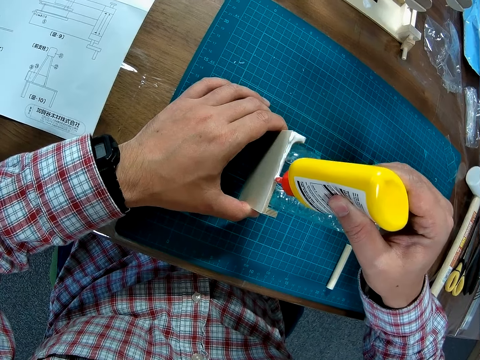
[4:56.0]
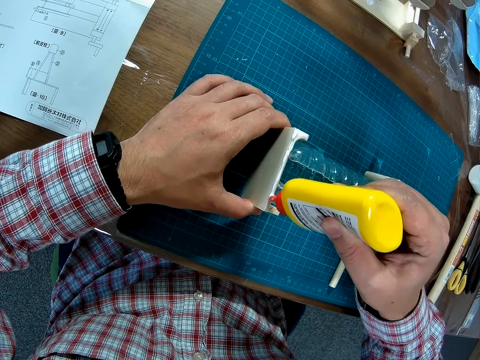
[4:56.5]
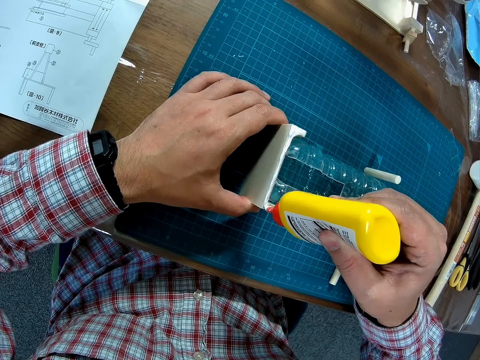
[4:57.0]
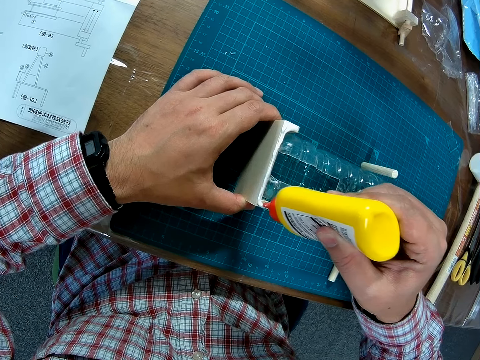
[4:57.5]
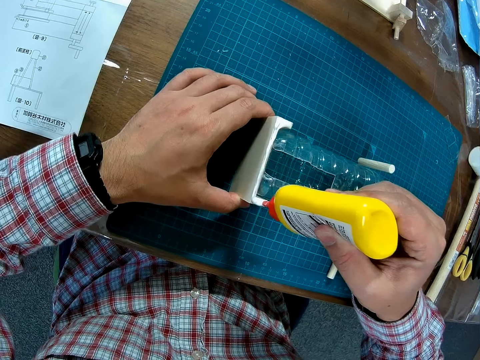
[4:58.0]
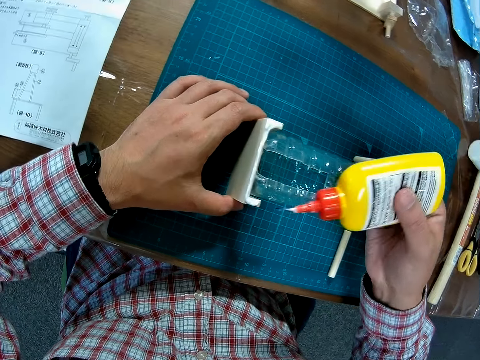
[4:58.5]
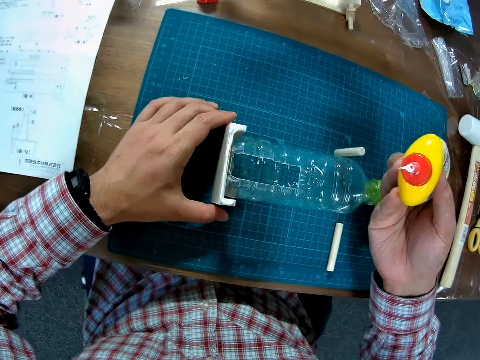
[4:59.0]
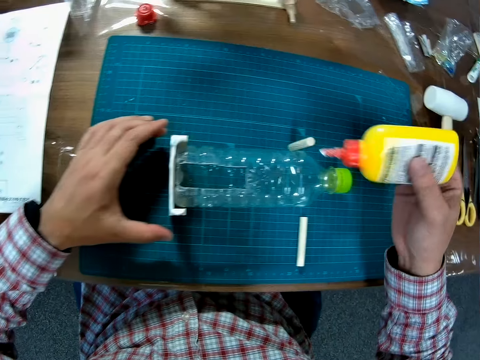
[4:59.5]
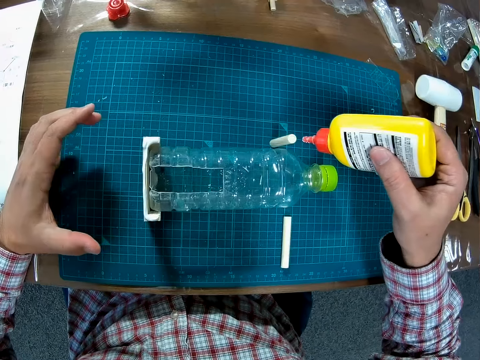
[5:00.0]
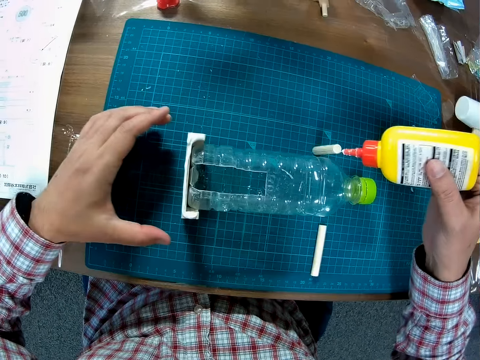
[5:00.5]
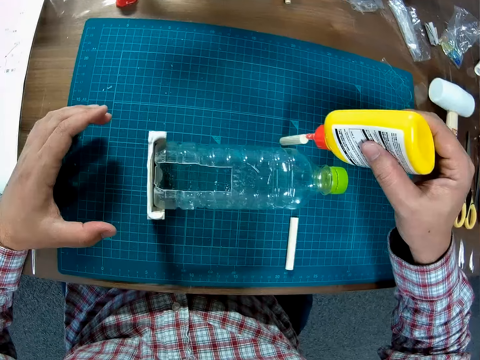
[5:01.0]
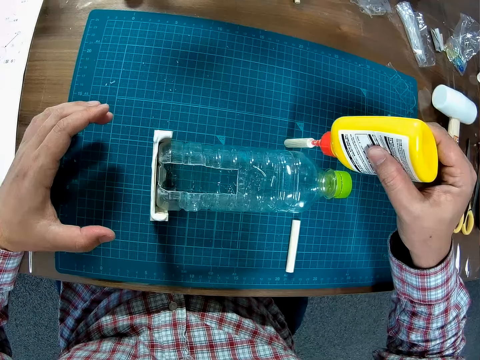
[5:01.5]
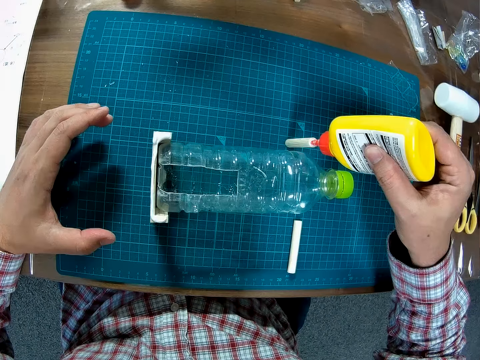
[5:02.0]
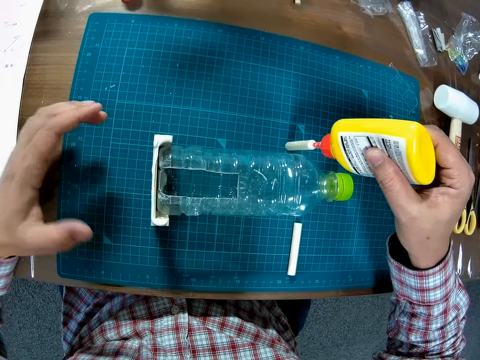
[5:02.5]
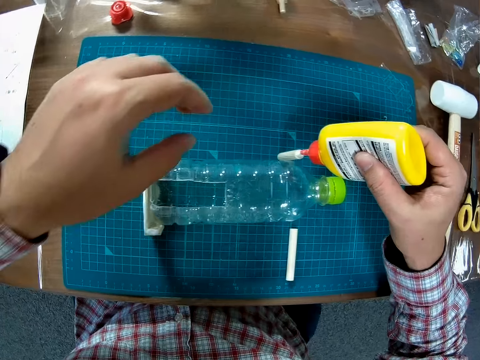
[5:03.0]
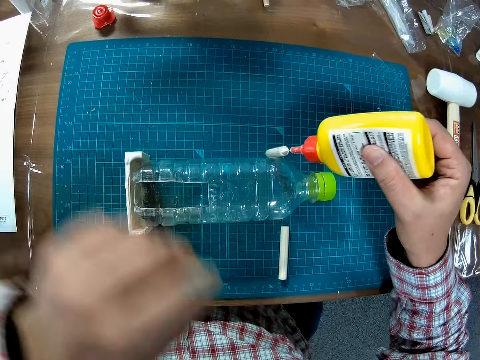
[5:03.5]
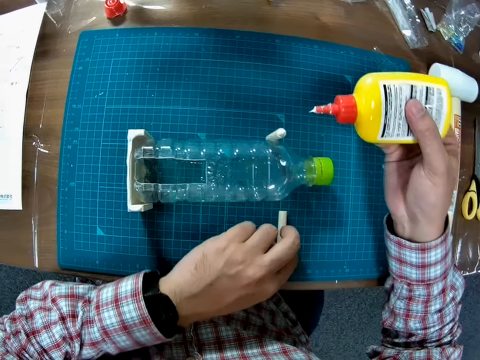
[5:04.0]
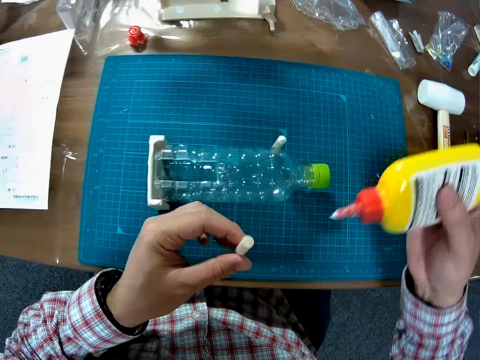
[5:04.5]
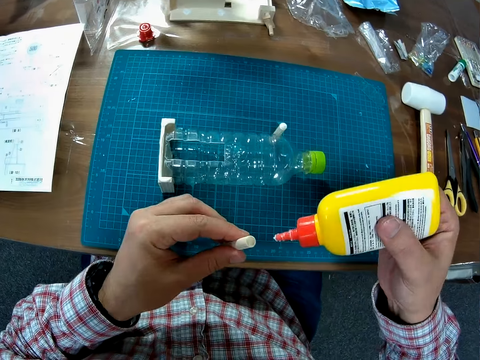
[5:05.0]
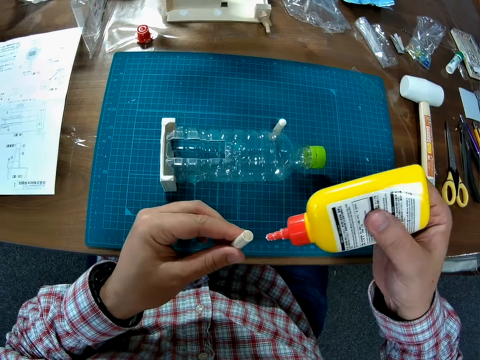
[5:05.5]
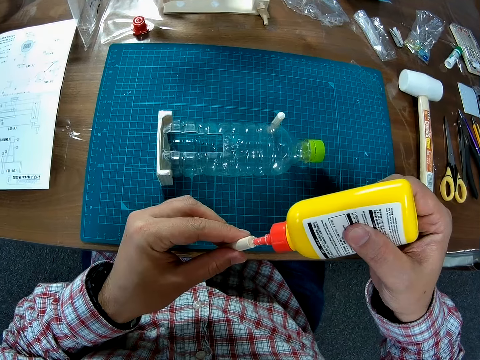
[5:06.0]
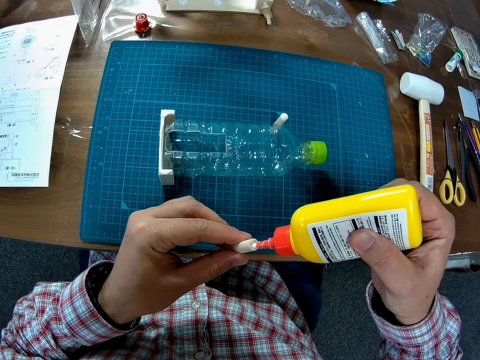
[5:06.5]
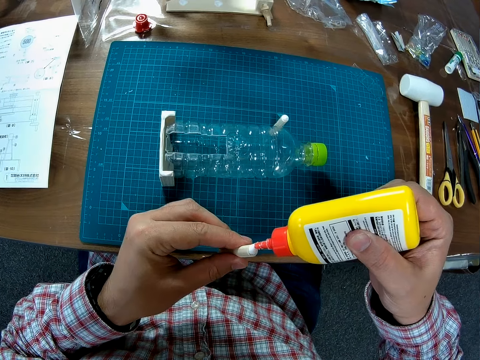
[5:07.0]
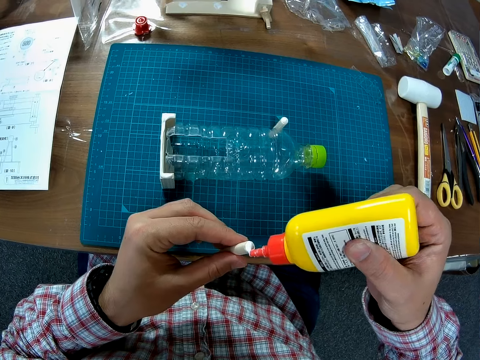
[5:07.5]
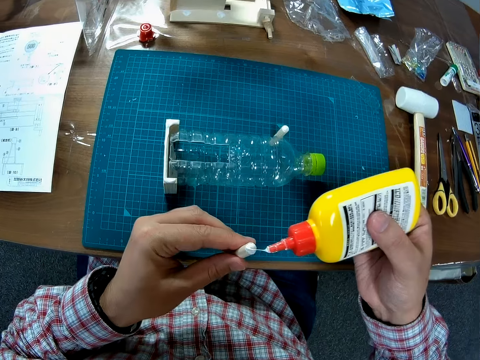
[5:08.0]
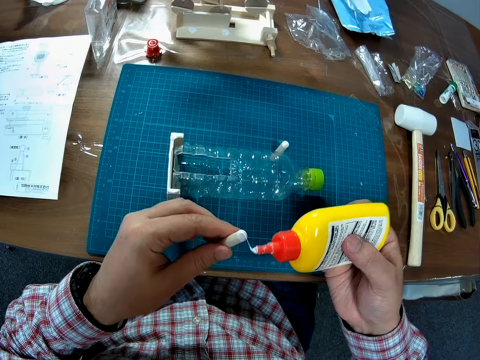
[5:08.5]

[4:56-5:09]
The camera wearer applies glue to the wooden piece. They pick up a piece on the cutting mat. They apply glue to the wooden piece.

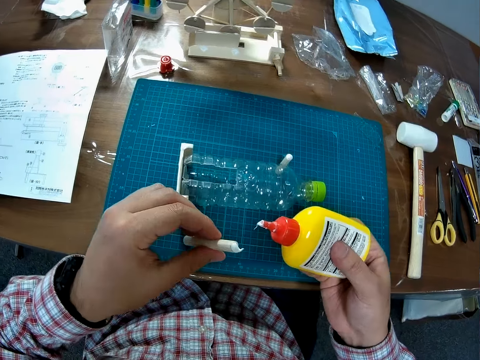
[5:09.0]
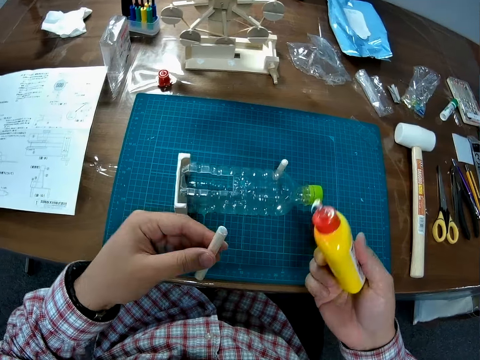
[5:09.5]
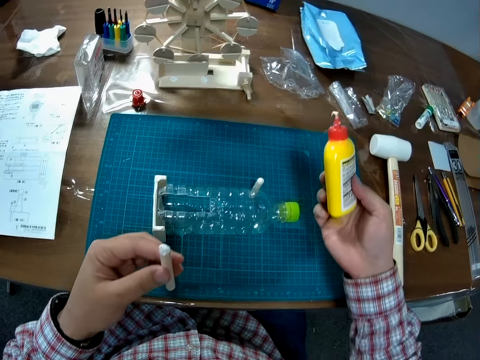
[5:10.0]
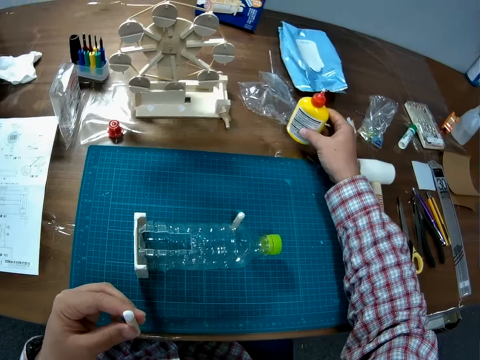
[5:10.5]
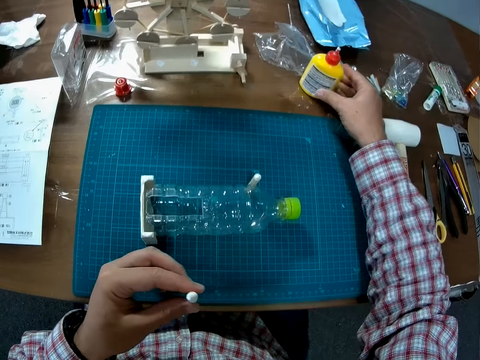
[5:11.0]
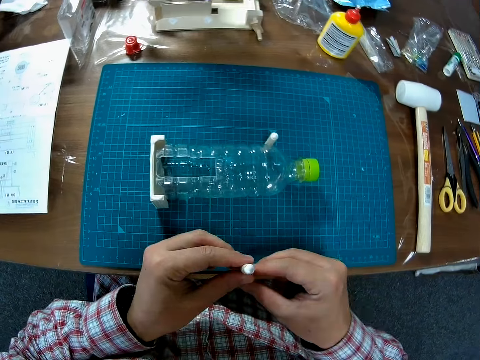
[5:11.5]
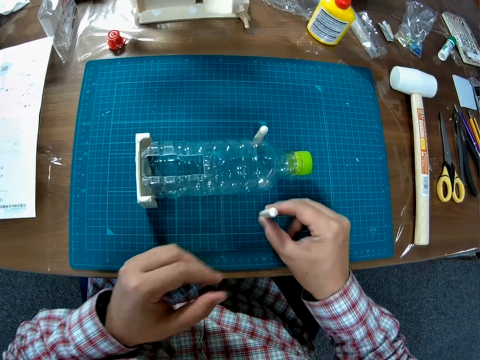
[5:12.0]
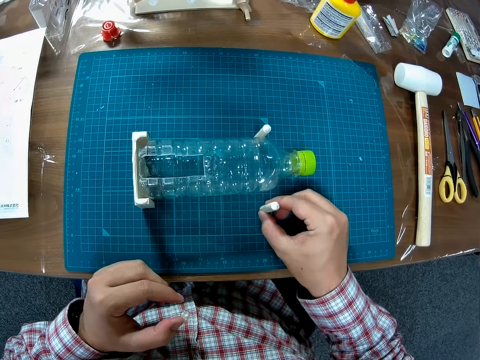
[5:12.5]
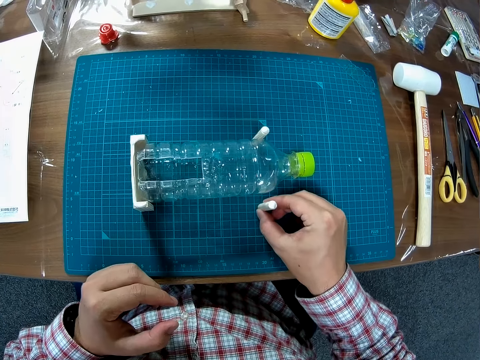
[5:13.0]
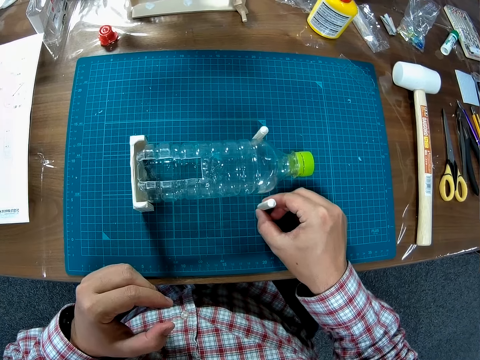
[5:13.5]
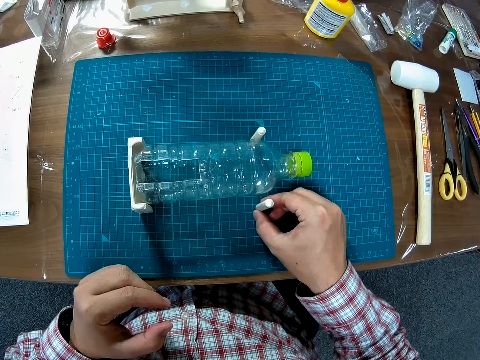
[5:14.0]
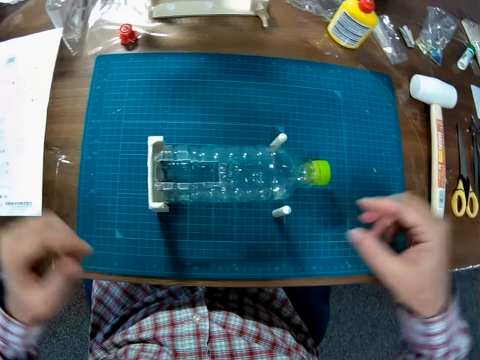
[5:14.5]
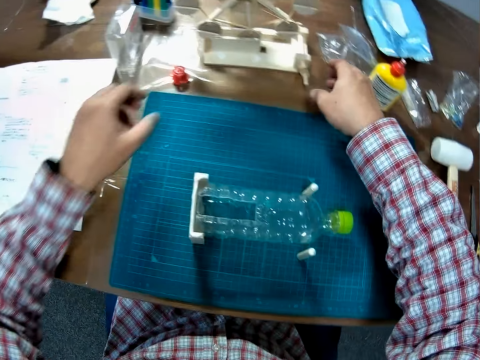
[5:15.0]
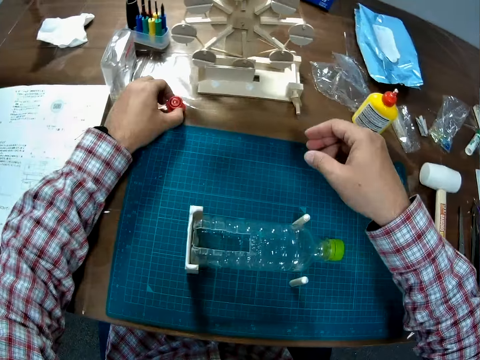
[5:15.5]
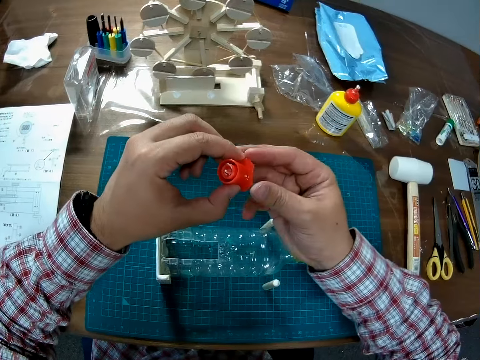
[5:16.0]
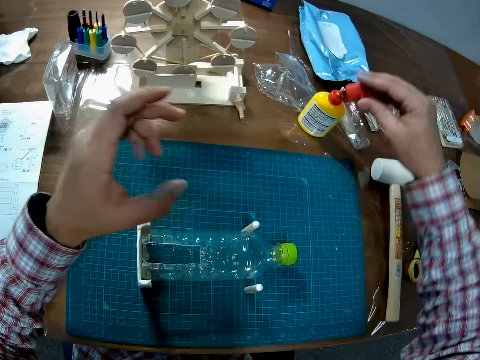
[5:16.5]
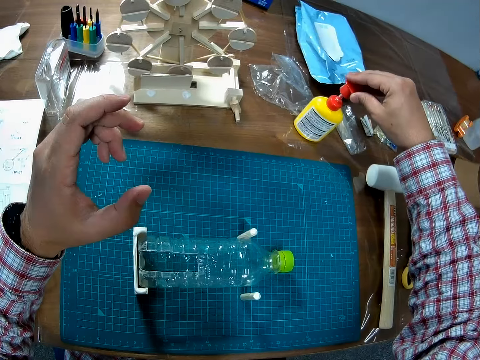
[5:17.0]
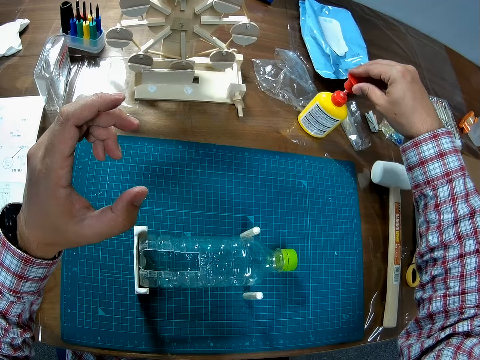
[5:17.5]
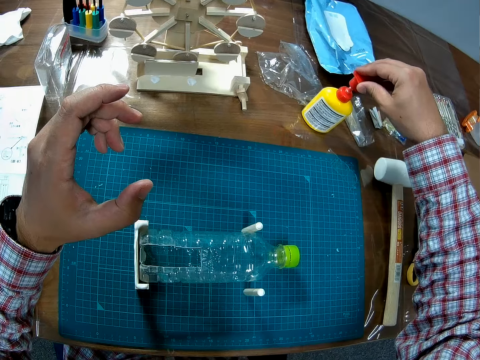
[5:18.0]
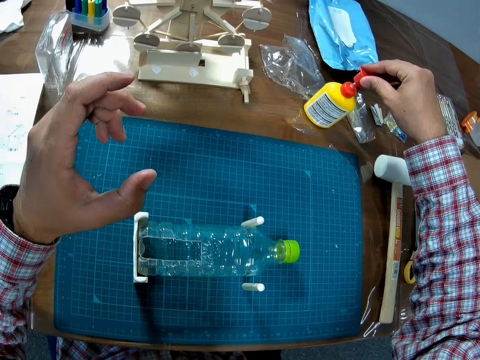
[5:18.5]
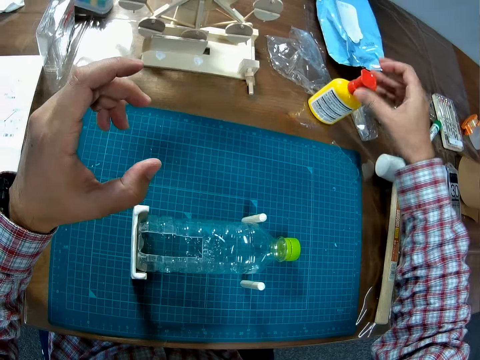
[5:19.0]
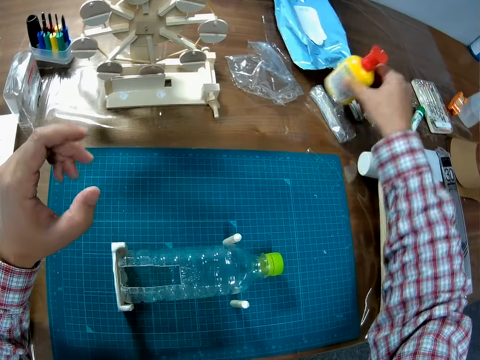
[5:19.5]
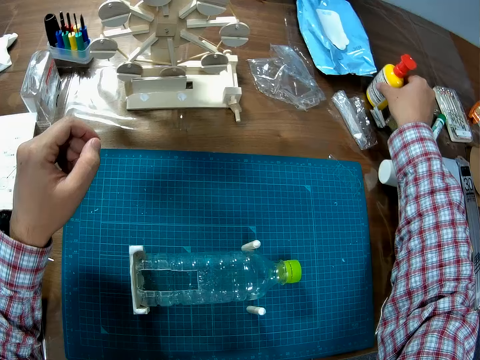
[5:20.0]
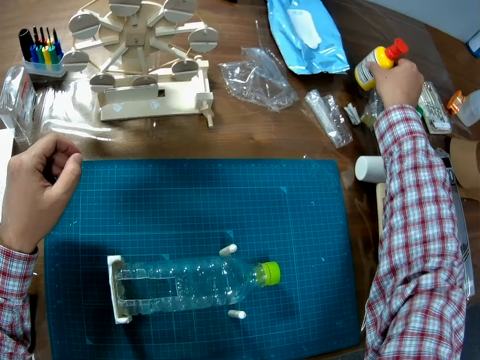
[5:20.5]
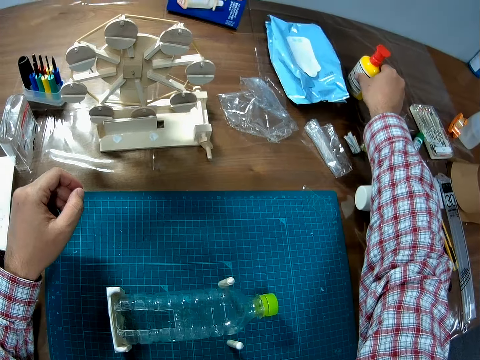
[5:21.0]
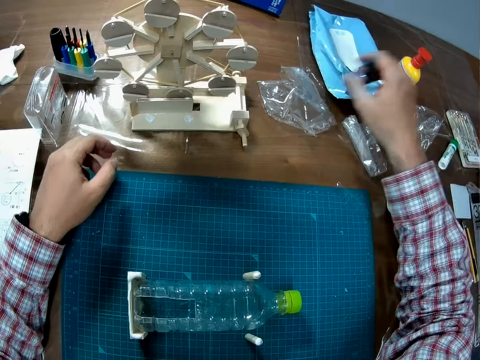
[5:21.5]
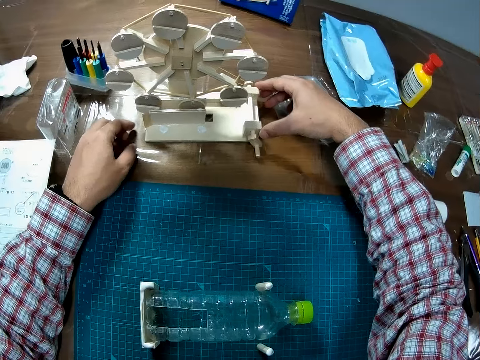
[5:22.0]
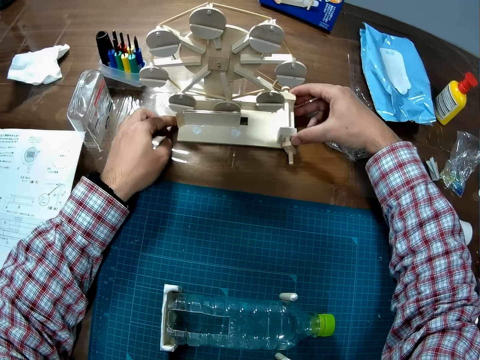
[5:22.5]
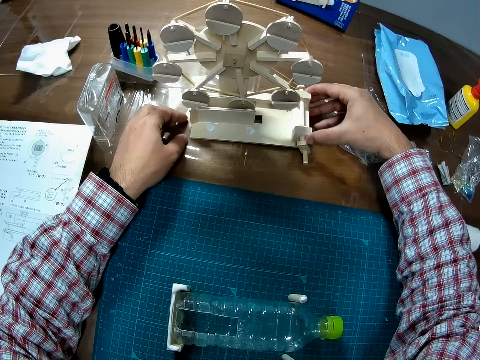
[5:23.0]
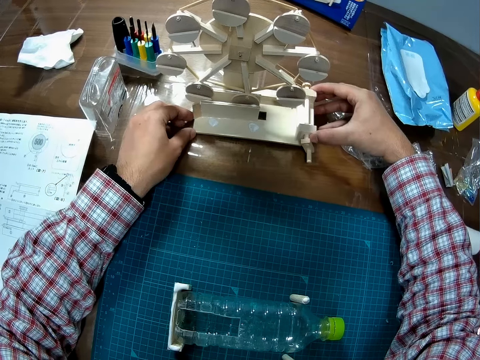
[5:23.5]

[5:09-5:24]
The camera wearer drops the glue on the table. They drop the piece on the cutting mat. They pick up the glue lid on the table and cover the glue. They pick up the glue on the table. They drop the glue close to a blue pack. They move the superglue. They carry the assembled piece on the table.
